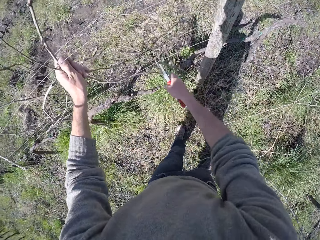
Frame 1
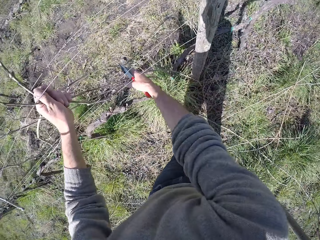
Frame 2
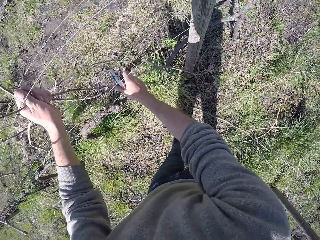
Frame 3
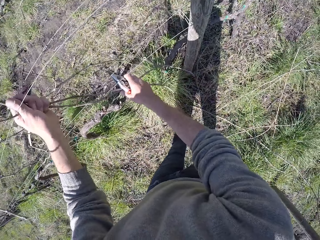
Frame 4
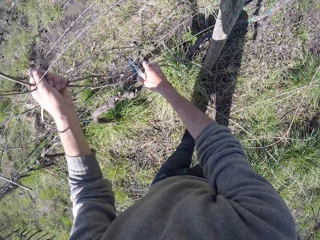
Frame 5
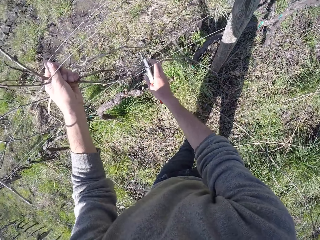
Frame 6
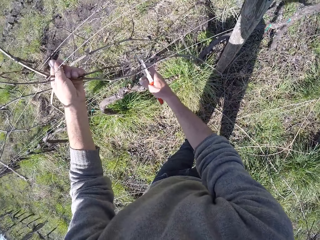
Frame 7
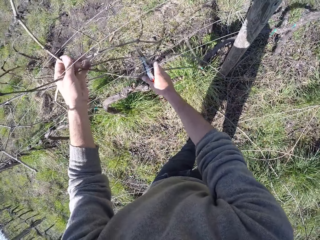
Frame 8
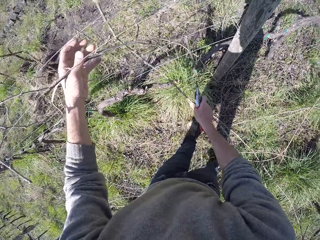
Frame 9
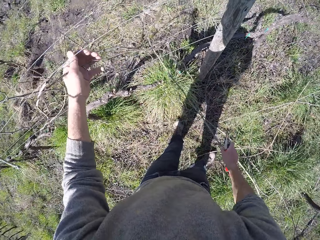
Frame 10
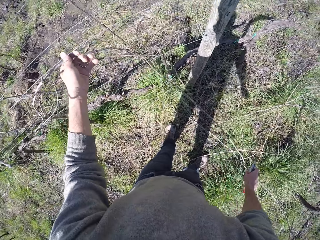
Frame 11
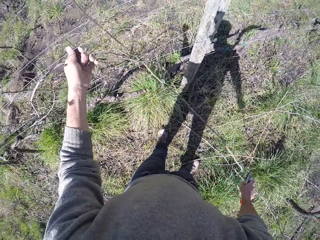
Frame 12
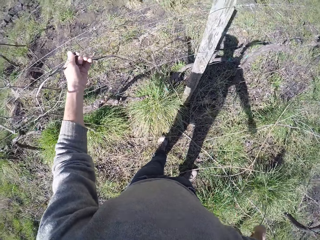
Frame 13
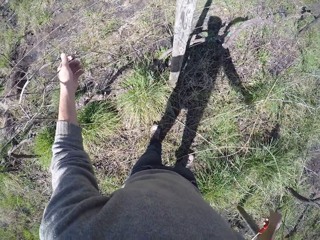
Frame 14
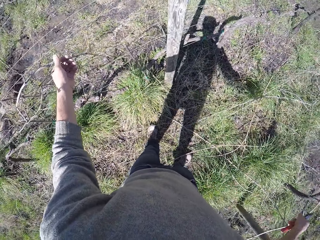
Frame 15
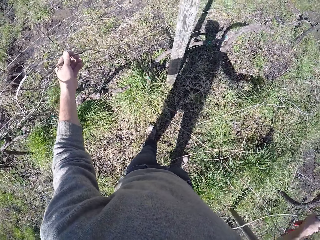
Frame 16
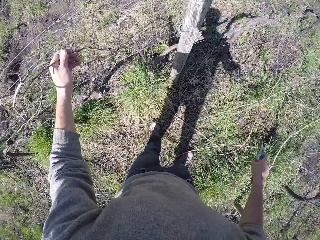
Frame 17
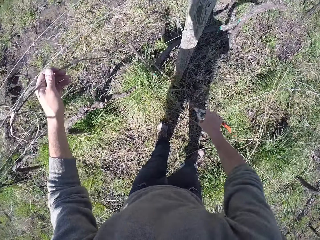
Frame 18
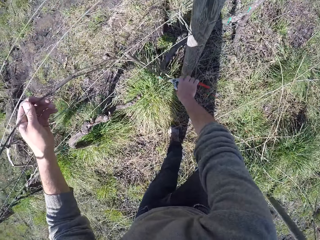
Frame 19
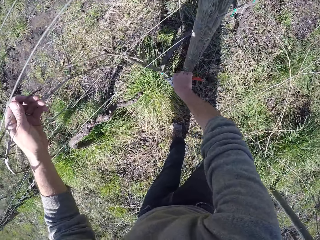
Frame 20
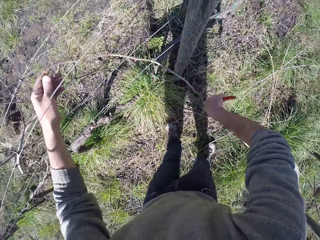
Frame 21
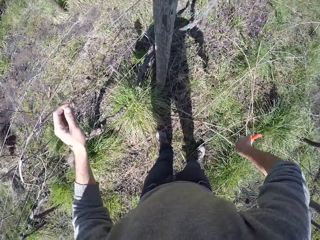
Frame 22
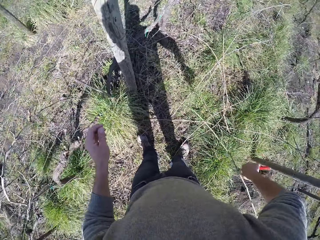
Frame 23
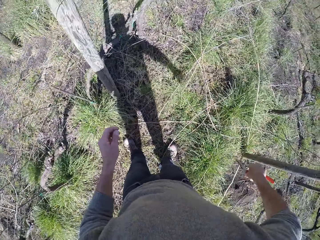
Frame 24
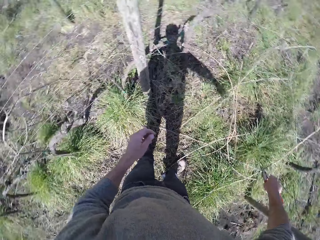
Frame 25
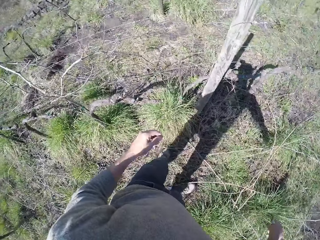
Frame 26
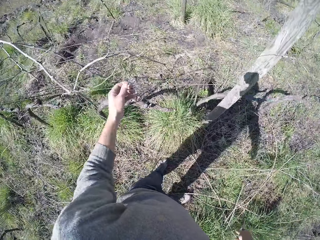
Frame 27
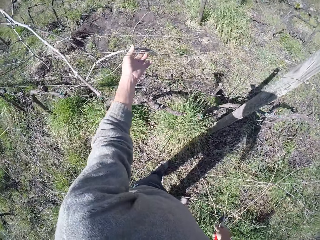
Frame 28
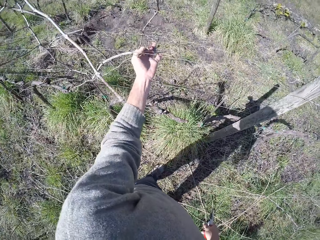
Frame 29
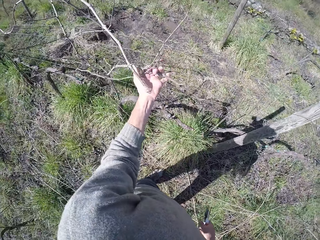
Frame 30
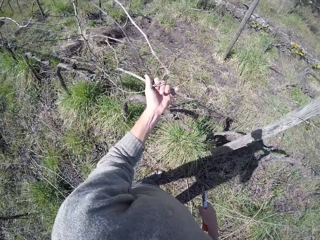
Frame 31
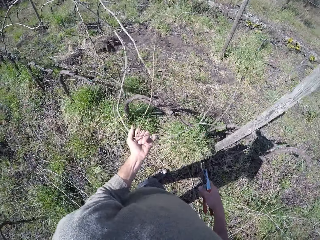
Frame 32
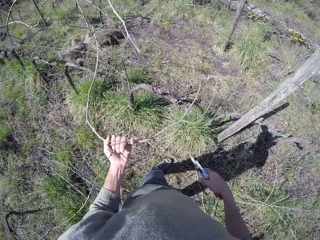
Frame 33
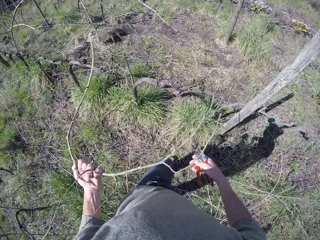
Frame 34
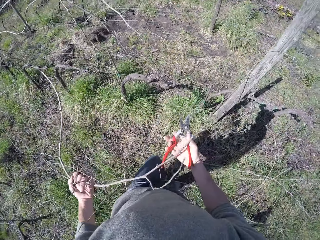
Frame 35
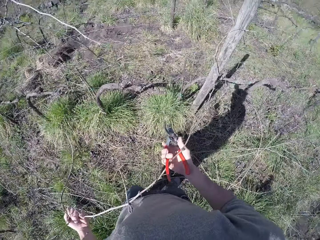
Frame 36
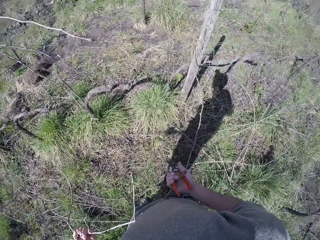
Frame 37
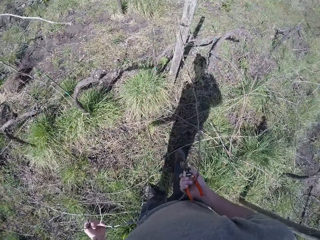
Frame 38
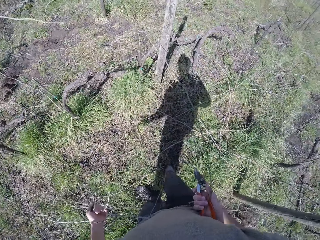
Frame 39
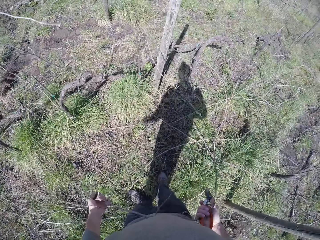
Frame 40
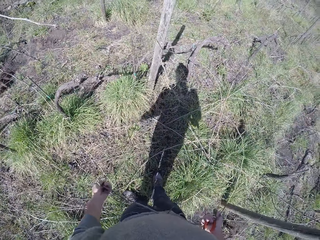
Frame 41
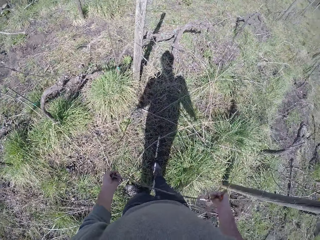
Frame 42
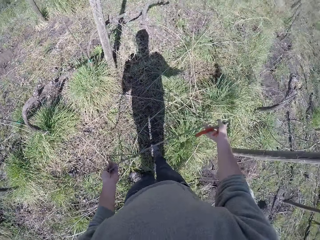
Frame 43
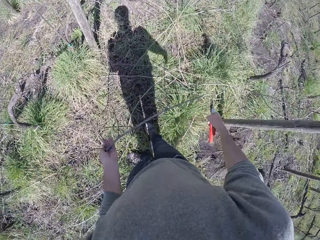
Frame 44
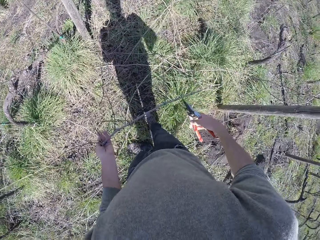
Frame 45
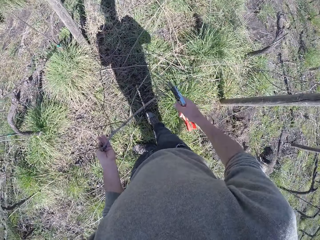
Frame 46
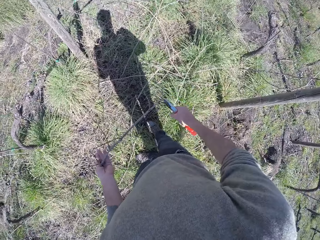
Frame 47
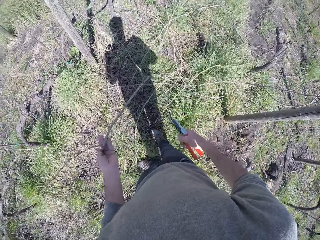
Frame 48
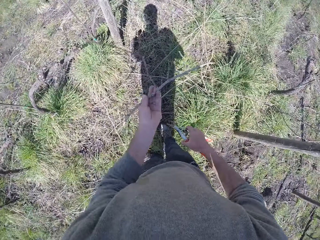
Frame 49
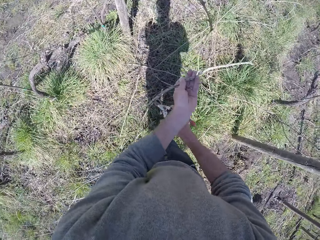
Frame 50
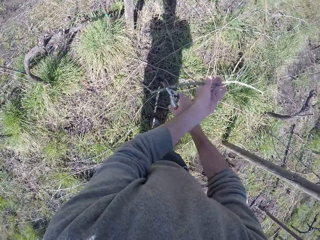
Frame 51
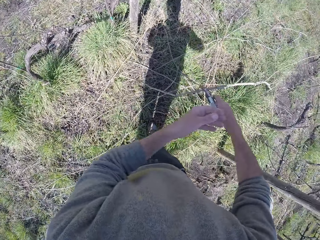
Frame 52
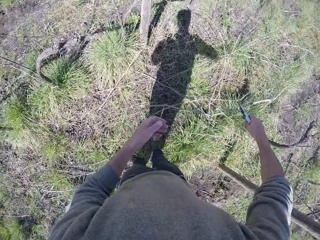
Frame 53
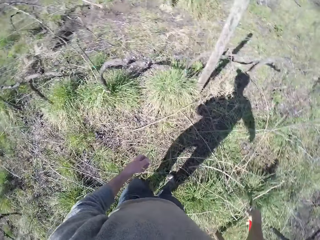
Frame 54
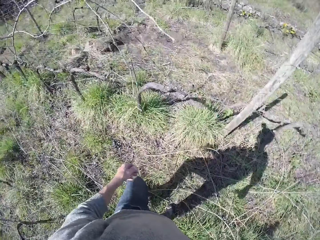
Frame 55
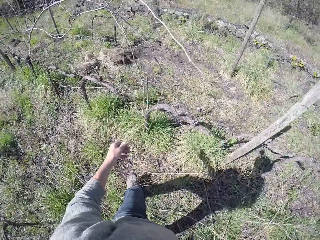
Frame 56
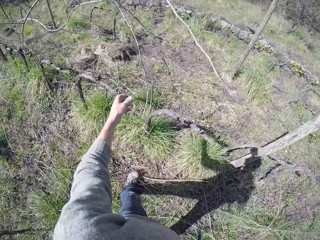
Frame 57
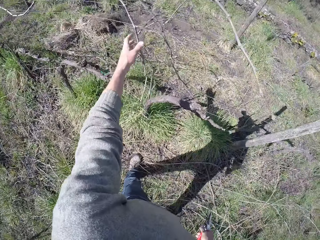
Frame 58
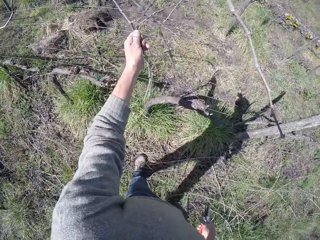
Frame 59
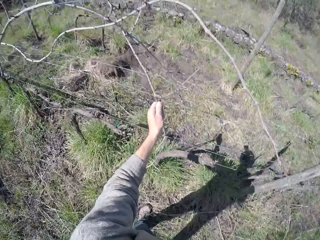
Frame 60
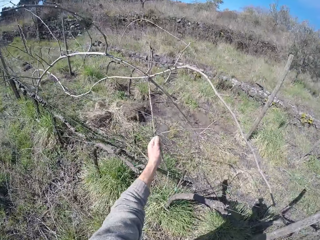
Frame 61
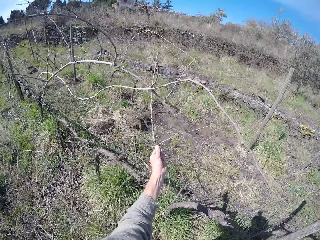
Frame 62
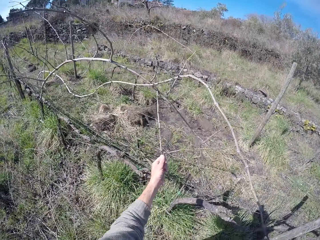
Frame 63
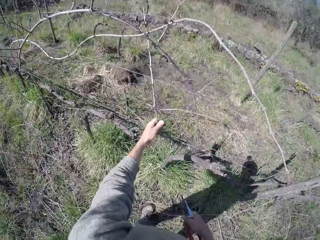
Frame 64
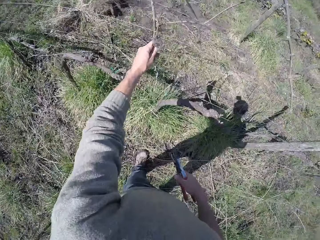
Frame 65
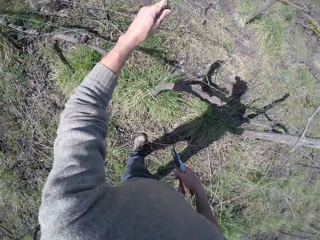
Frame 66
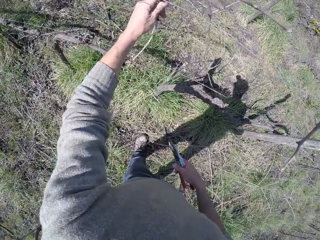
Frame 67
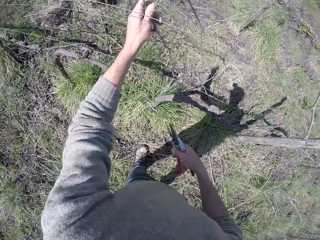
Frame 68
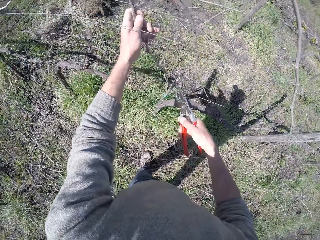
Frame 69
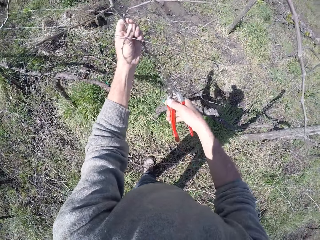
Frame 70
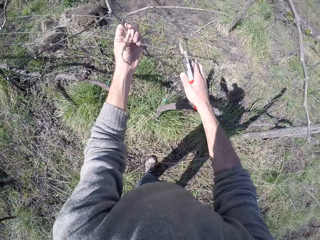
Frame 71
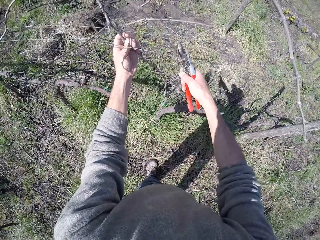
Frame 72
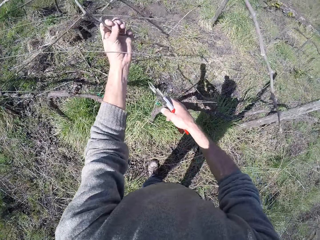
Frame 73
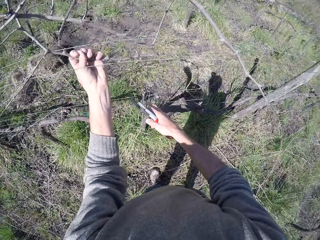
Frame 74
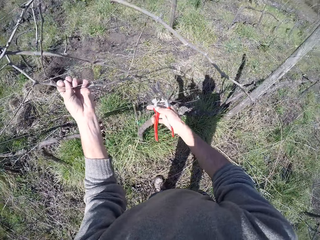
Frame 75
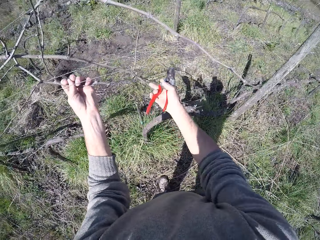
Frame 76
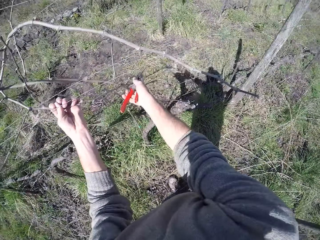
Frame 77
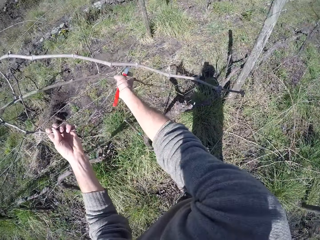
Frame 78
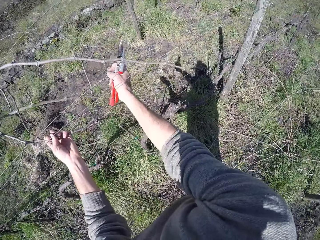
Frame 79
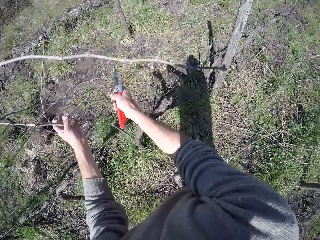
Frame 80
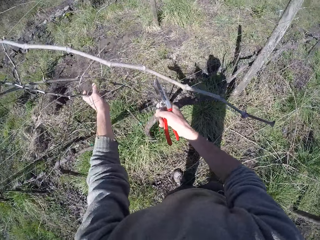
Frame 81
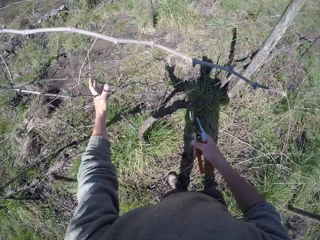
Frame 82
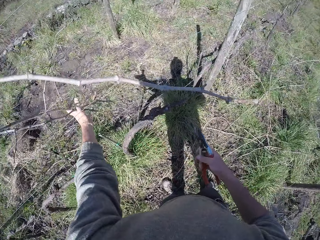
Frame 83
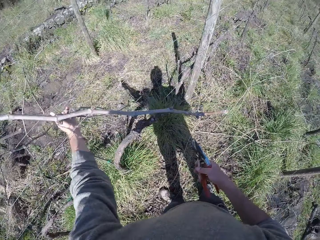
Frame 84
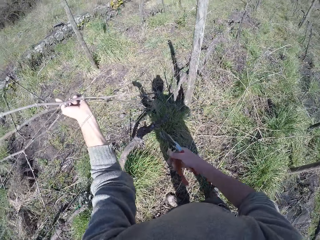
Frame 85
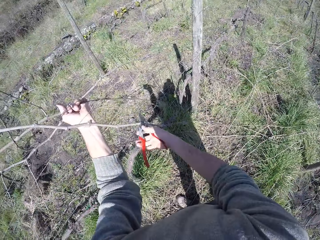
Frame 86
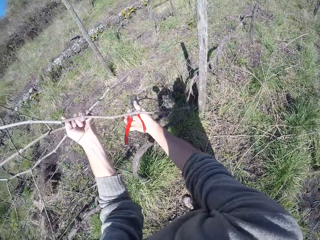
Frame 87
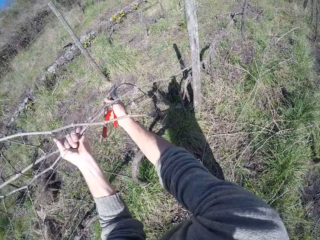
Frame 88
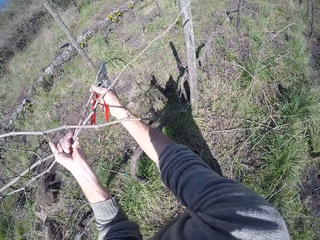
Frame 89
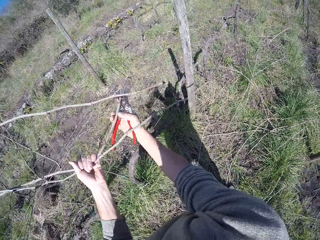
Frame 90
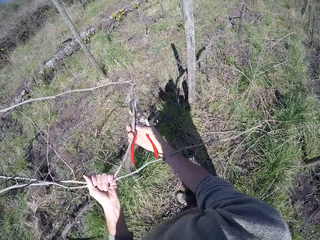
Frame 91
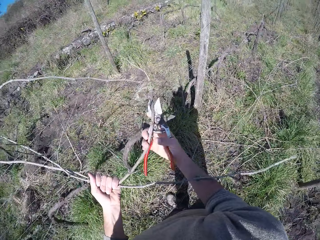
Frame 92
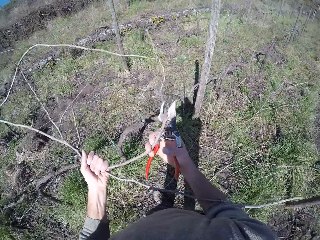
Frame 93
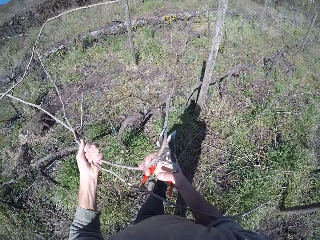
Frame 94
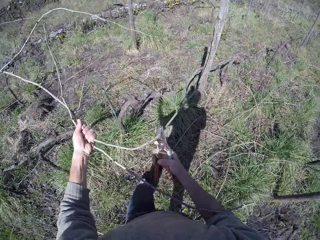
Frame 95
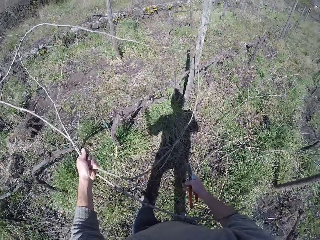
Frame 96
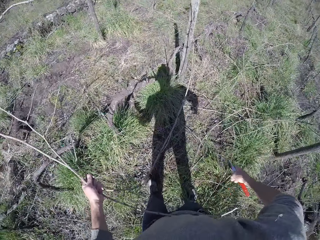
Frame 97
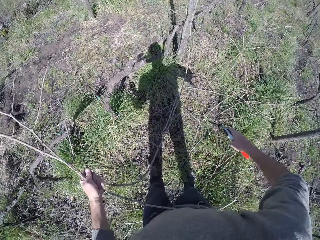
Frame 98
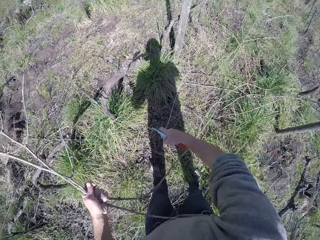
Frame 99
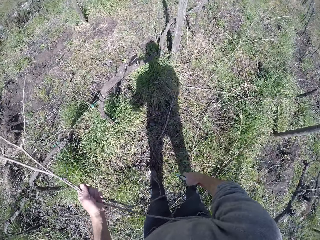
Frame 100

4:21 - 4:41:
The camera wearer pulls a twig from the wire fence with both hands. He pulls a twig from the wire fence with his right hand. He drops the twig on the floor with his right hand. He pulls a twig from the wire fence with the pruner in his right hand. He pulls a twig from the wire fence with his left hand. He holds the twig with both hands. He cuts the twig in his left hand with the pruner in his right hand. He drops the twig in his left hand on the ground with the pruner in his right hand. He pulls a twig from the wire fence with his left hand. He pulls a twig from the wire fence with both hands. He pulls some twigs from the wire fence with his left hand. He pulls some twigs from the wire fence with both hands.

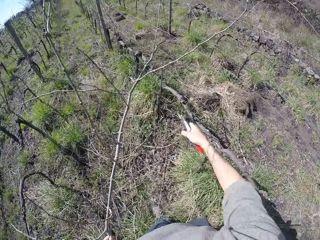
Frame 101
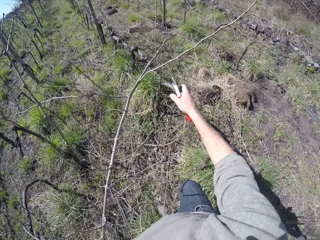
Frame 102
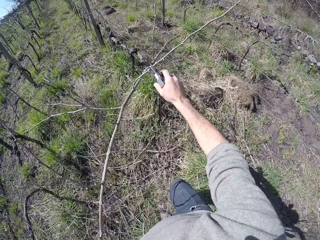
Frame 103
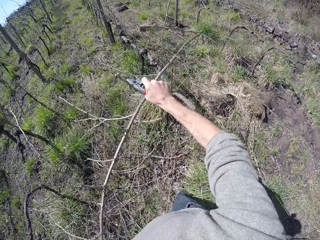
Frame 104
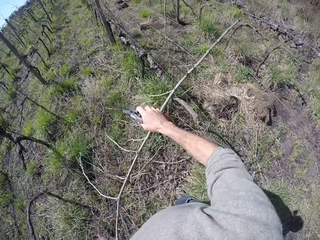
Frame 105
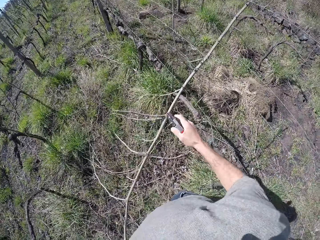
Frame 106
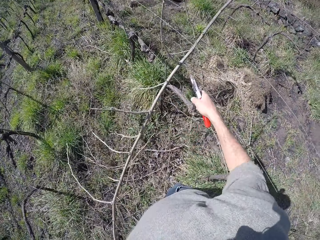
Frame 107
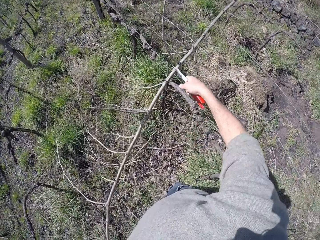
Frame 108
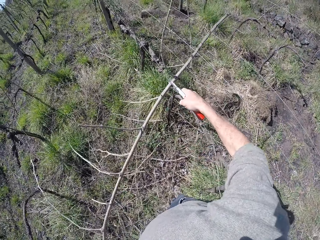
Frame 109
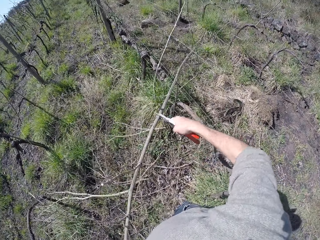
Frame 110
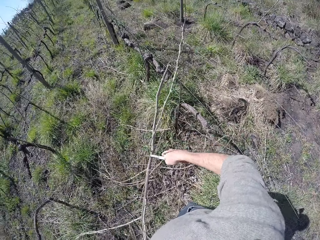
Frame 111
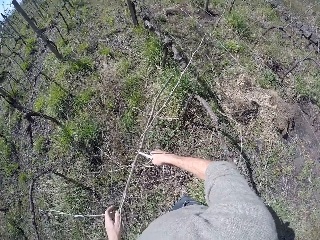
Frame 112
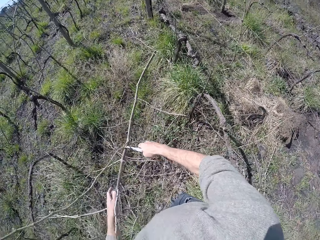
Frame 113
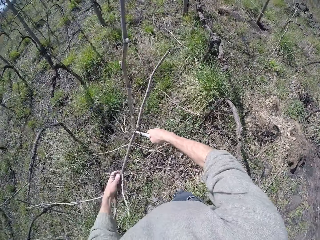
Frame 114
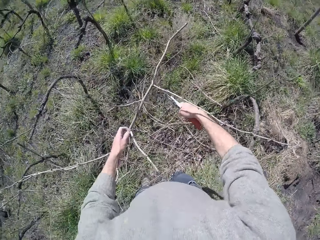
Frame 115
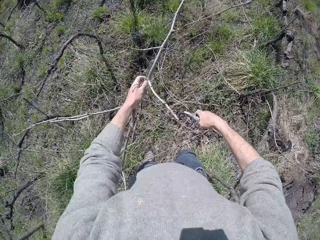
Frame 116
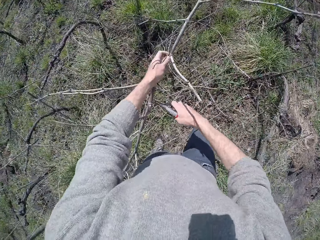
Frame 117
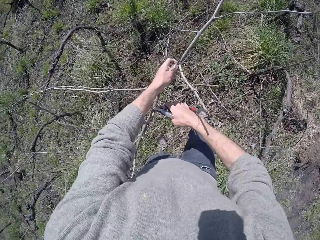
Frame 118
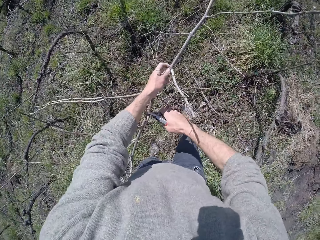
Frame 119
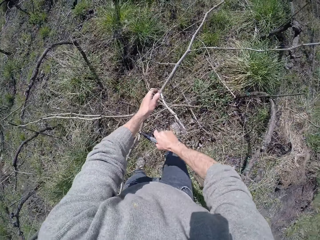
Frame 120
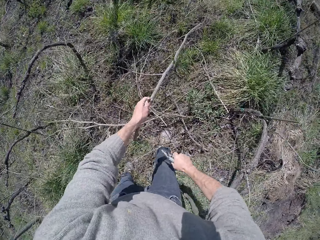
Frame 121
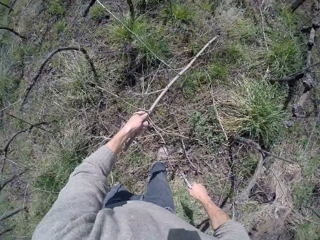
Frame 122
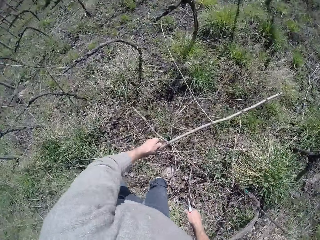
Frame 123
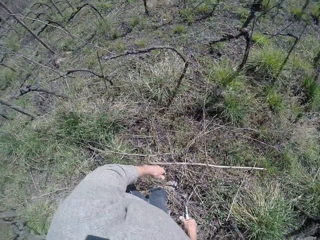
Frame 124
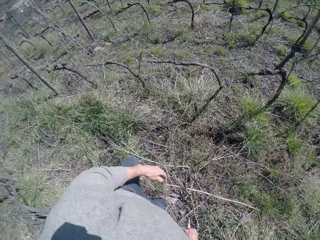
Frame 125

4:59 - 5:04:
The camera wearer cuts the tree branch with the pliers in his right hand.
